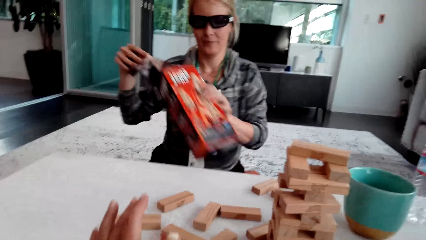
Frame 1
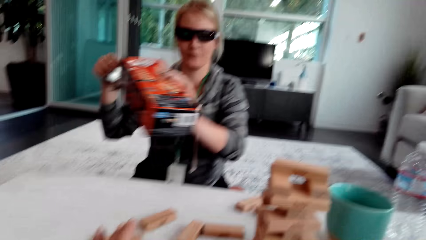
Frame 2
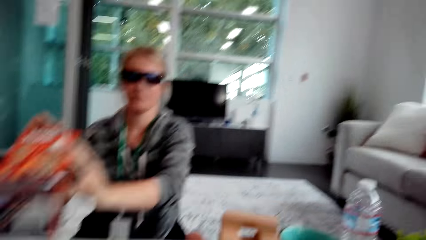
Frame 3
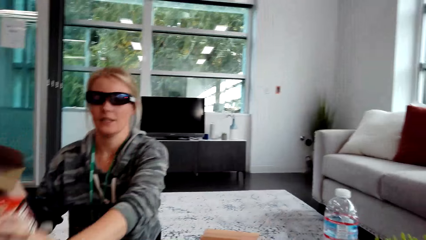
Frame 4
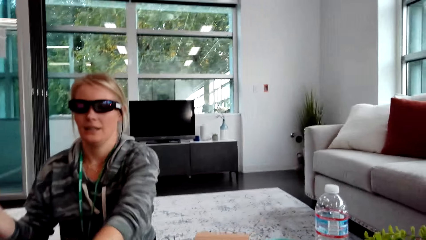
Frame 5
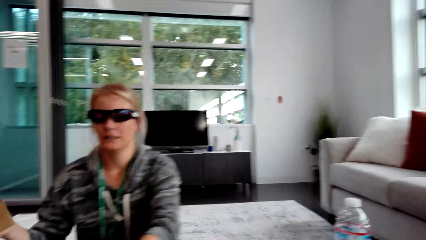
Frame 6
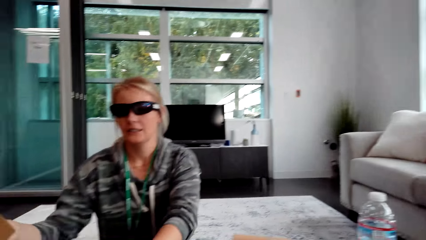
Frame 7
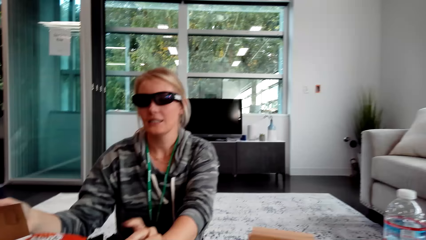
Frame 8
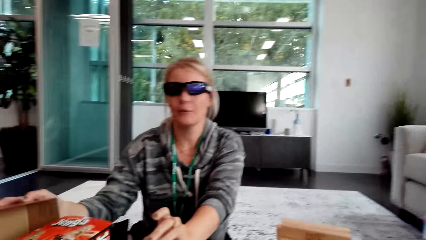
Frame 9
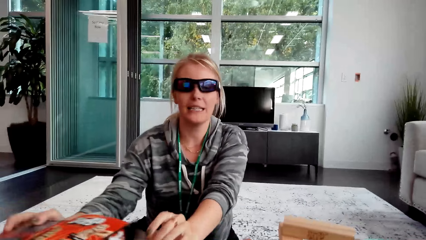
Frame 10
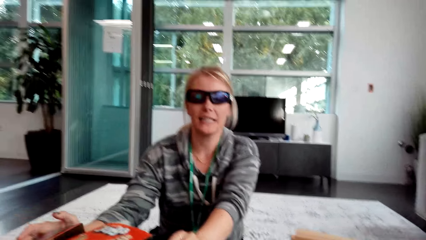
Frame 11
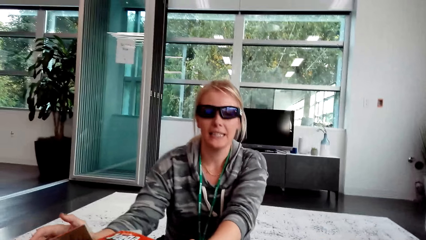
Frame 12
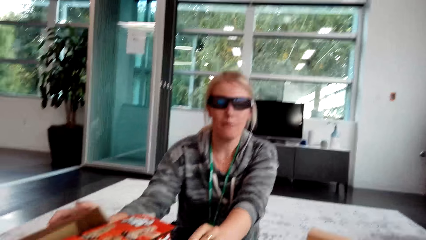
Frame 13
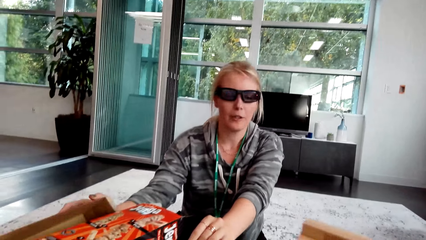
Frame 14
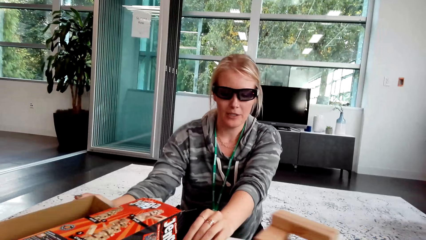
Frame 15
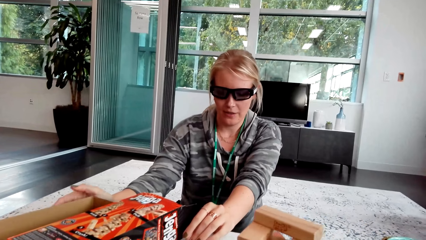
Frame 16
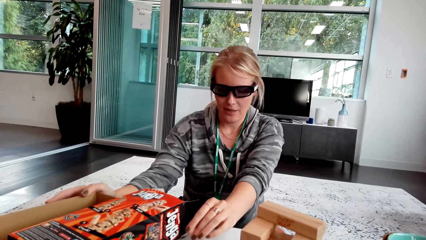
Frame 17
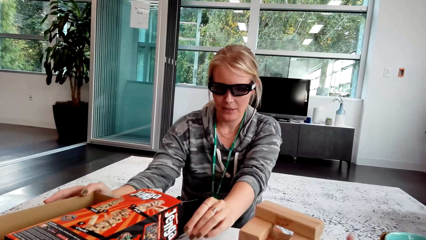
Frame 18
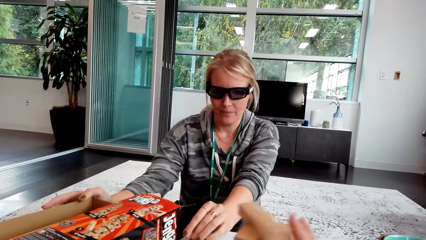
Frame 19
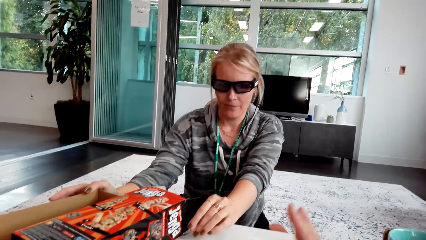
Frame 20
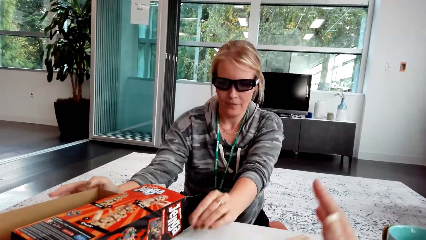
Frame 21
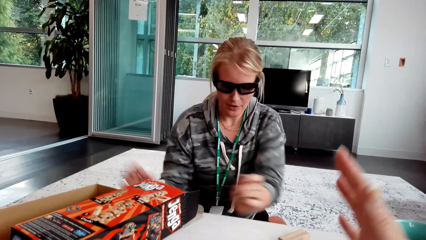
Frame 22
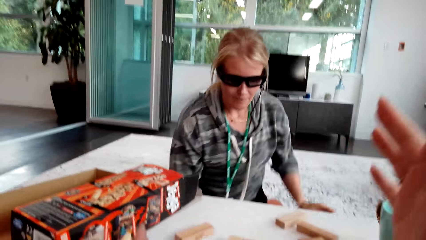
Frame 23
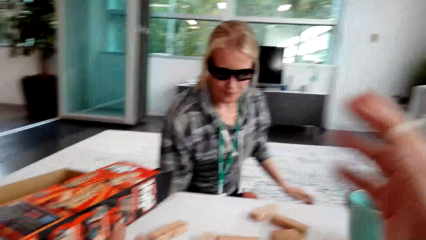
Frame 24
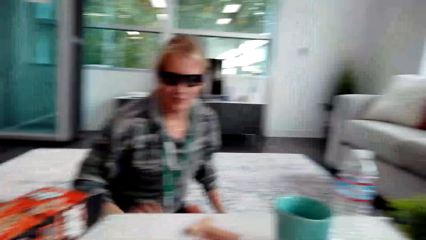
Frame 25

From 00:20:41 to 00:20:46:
A woman drops the box. The woman interacts with the camera wearer. The woman moves the hands. The camera wearer lifts the hands.

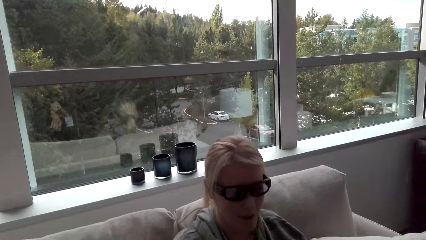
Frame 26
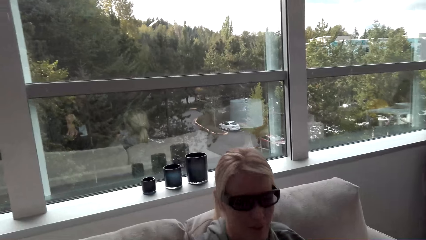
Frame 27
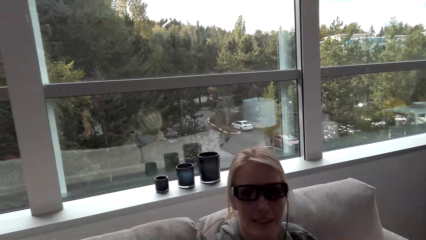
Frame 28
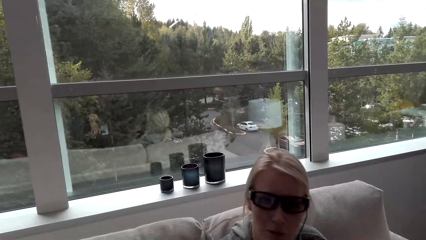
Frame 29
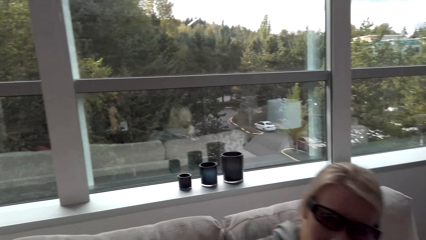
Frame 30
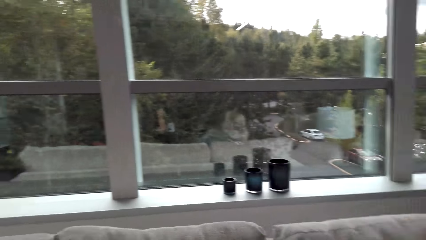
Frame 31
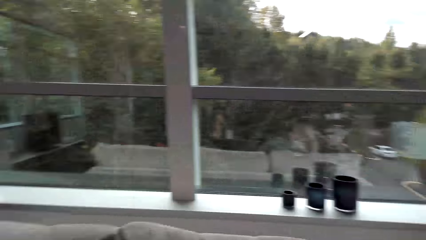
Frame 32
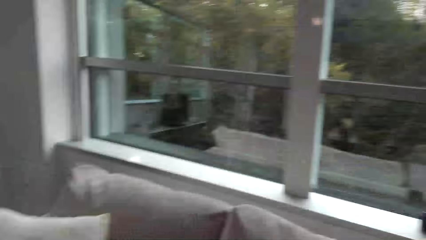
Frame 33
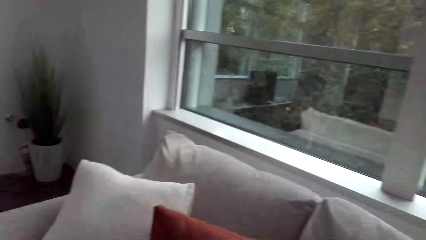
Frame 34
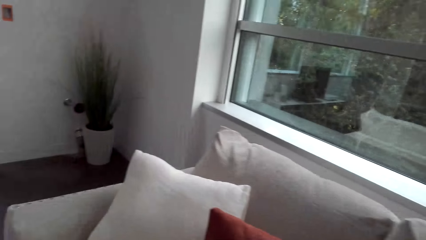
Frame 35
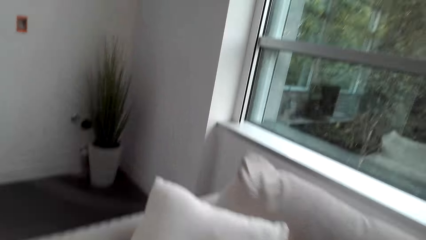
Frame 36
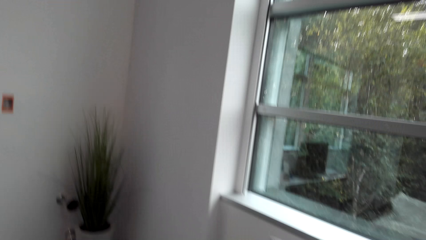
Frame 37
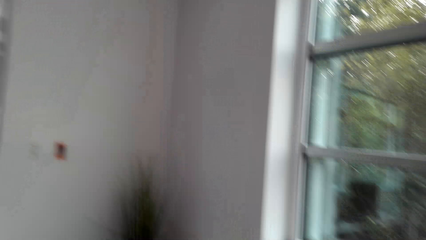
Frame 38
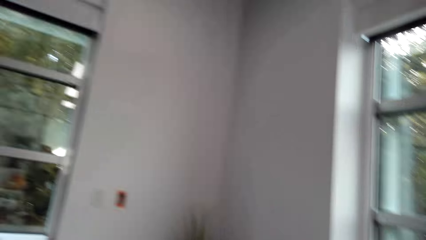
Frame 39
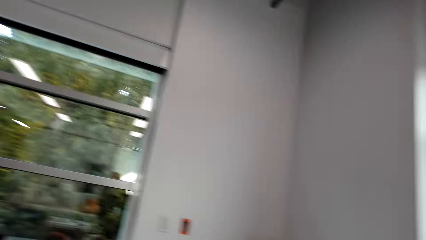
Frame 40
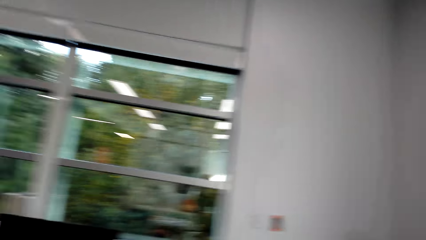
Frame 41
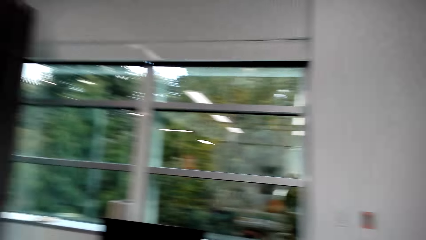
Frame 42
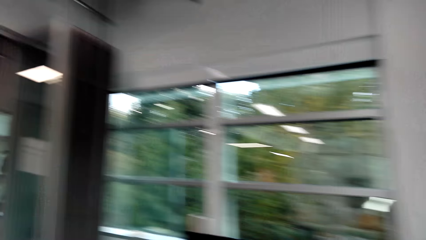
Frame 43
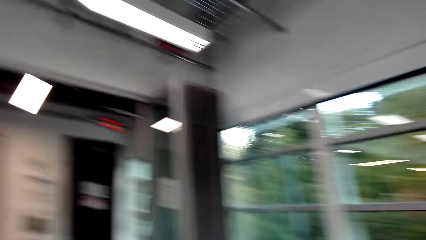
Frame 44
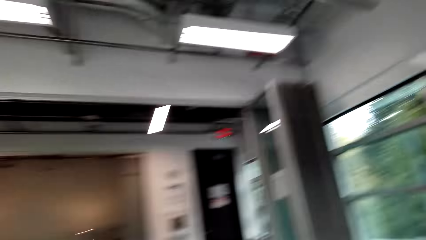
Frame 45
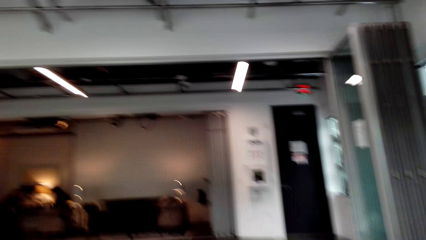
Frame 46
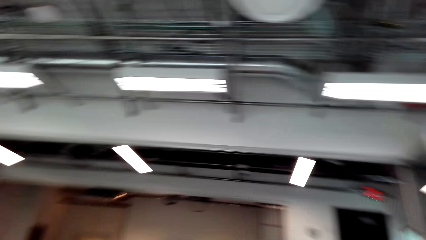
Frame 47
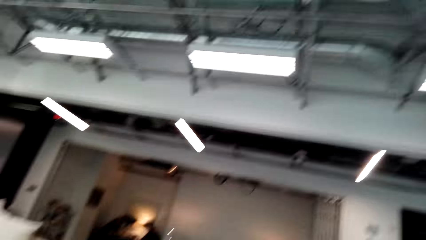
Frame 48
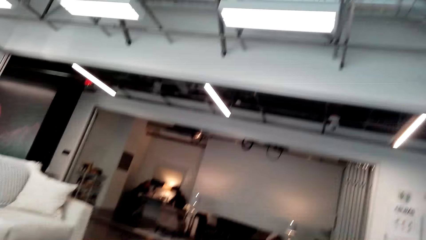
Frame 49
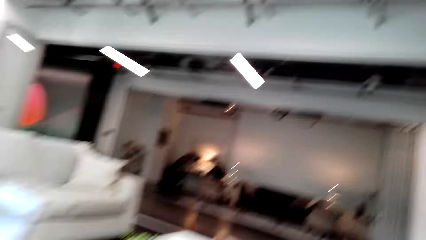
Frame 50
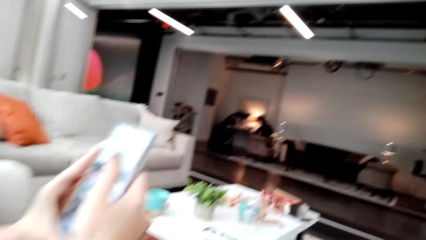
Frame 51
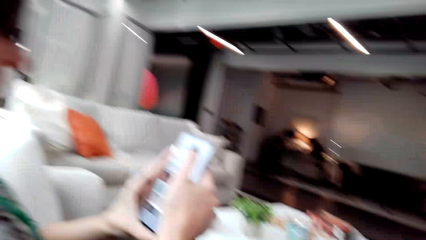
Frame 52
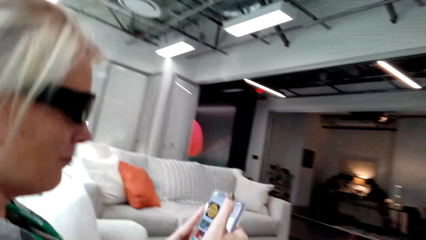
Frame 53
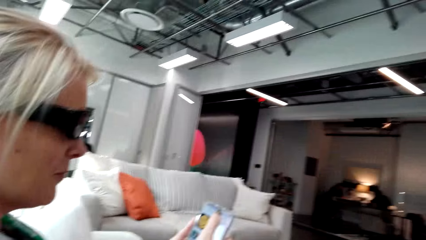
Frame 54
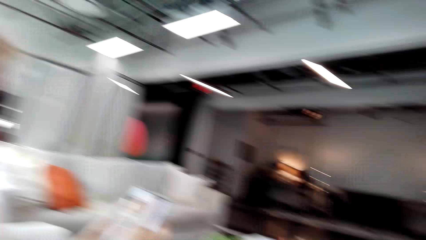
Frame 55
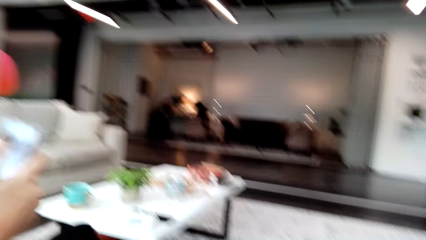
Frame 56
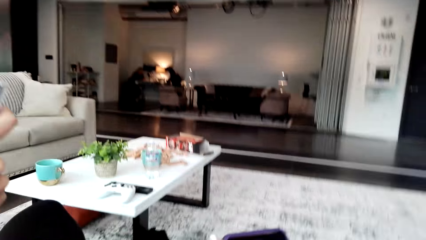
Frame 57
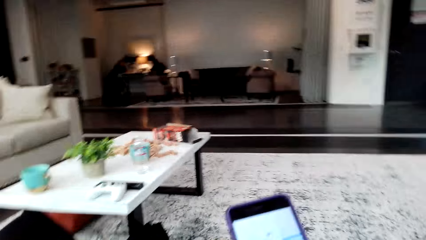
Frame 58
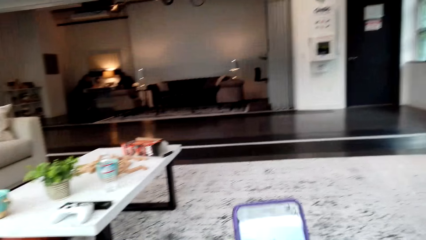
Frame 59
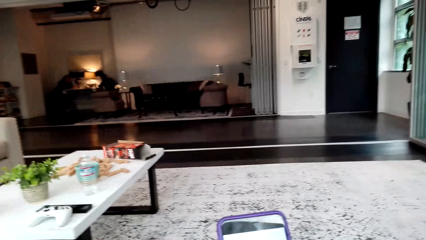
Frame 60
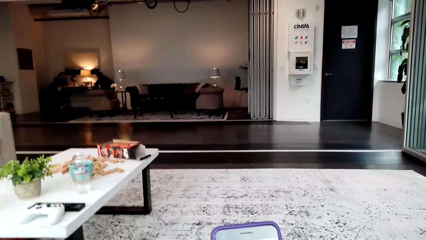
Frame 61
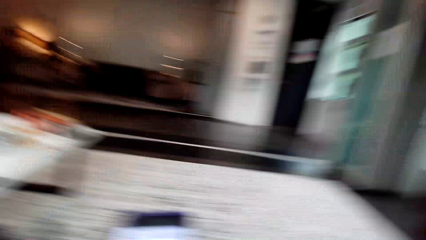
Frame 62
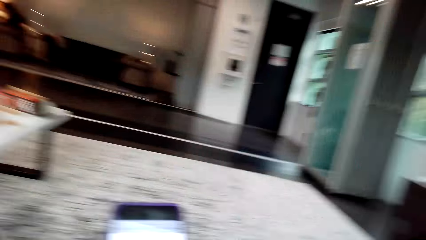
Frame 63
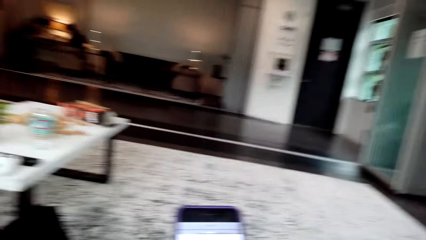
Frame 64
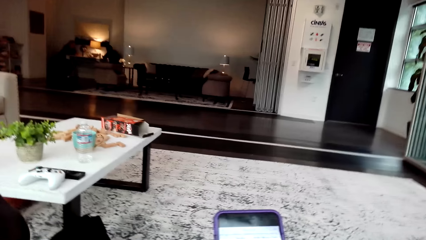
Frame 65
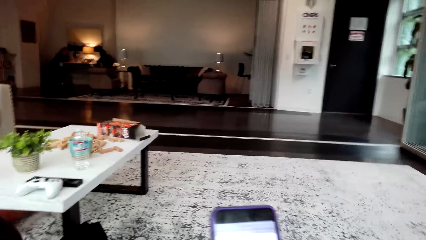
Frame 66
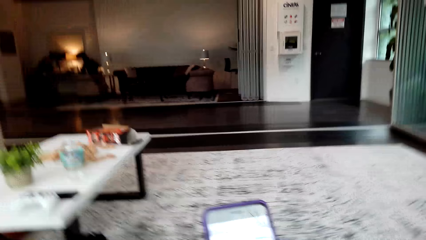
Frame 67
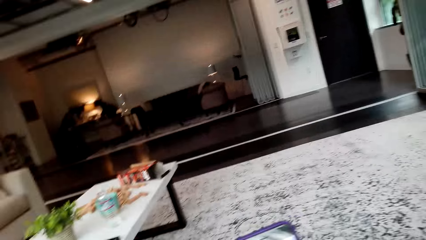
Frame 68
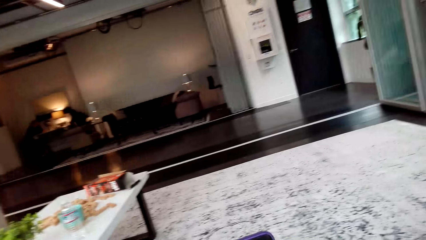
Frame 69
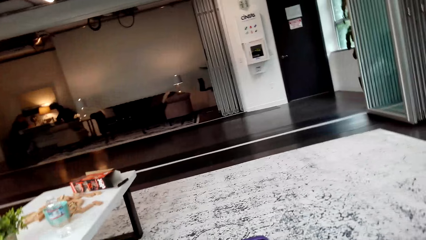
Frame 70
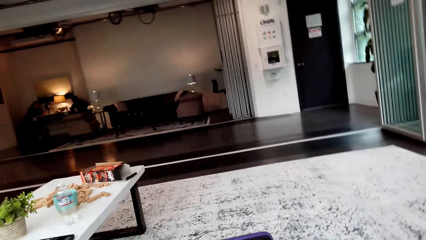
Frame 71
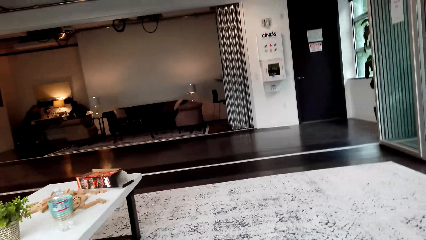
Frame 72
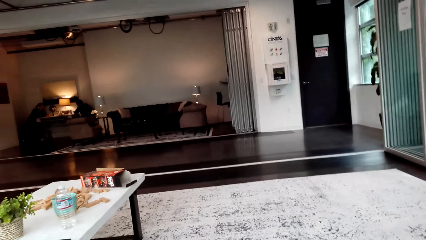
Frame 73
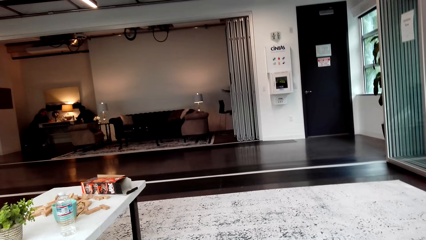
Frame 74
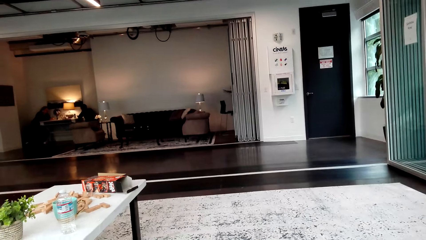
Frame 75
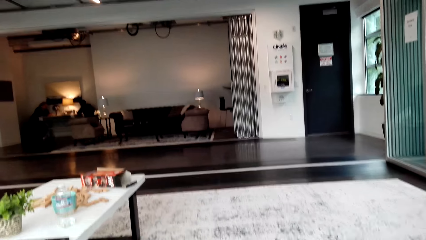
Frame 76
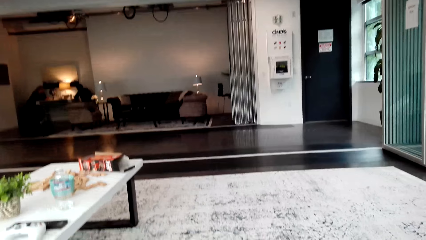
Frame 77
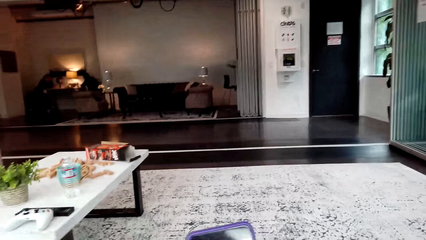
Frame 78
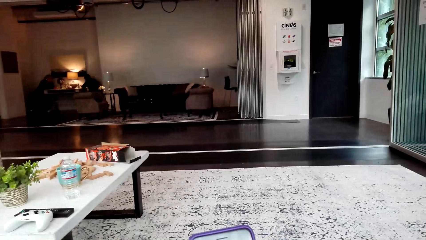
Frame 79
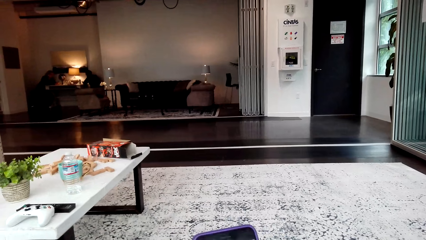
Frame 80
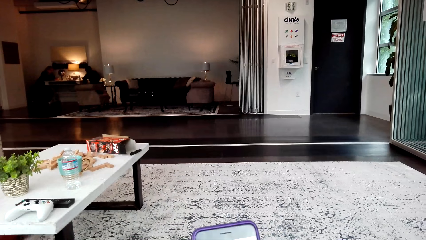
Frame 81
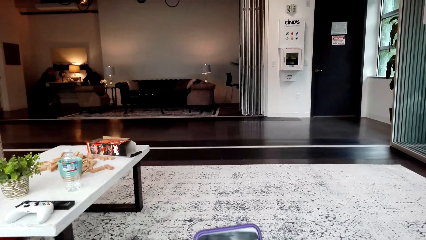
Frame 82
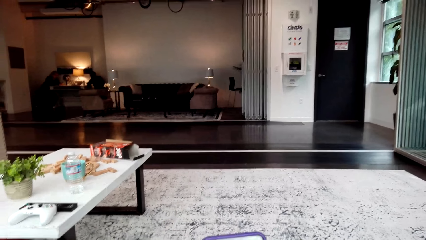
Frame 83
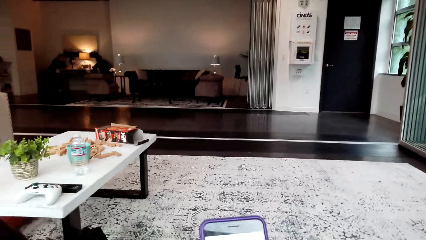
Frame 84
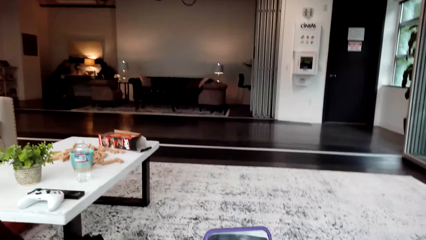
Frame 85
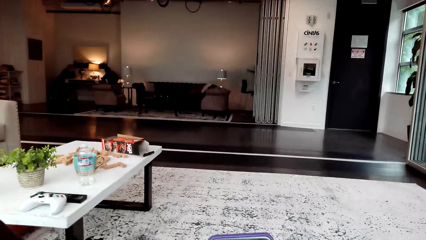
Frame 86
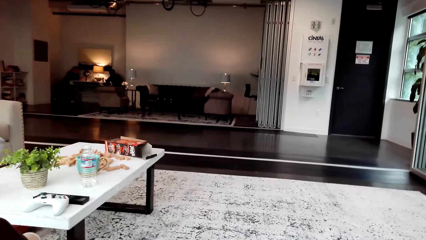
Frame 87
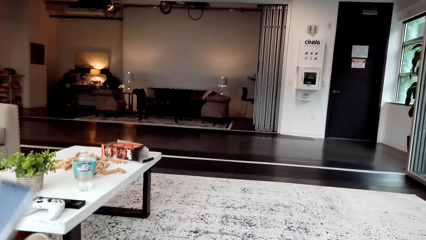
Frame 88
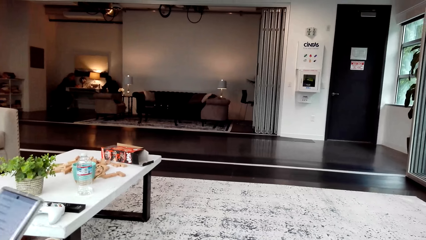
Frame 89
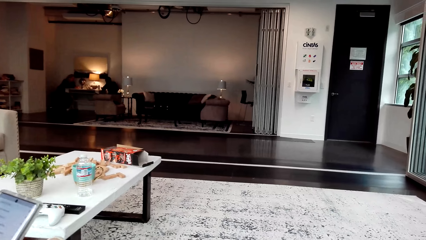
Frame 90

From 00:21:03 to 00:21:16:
A woman talks. The camera wearer looks around and uses the phone. The woman interacts with the camera wearer.
